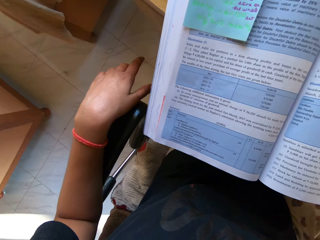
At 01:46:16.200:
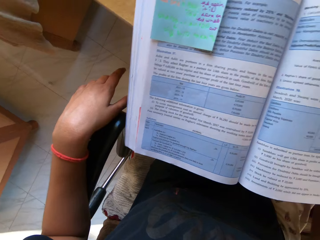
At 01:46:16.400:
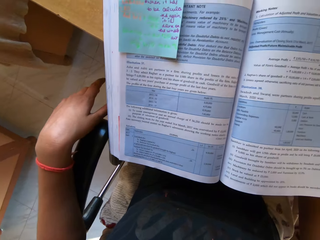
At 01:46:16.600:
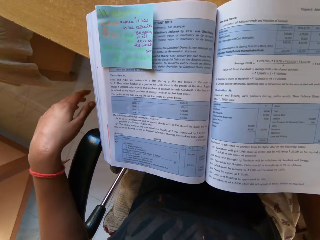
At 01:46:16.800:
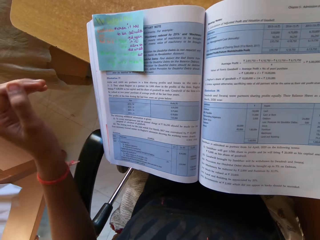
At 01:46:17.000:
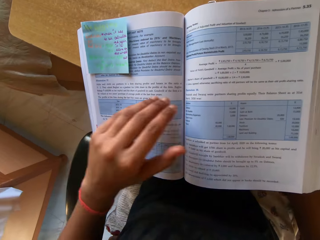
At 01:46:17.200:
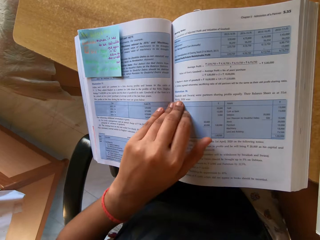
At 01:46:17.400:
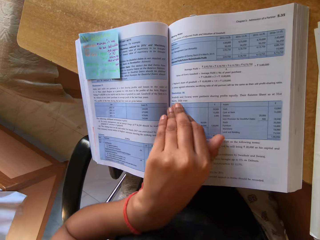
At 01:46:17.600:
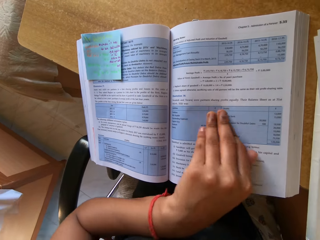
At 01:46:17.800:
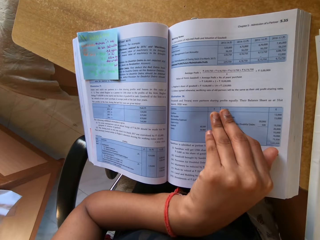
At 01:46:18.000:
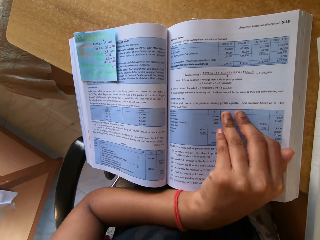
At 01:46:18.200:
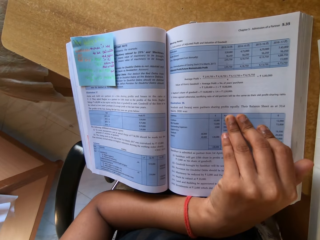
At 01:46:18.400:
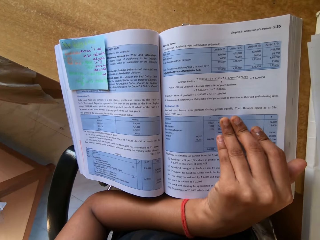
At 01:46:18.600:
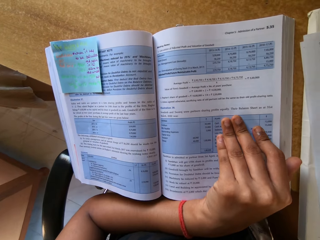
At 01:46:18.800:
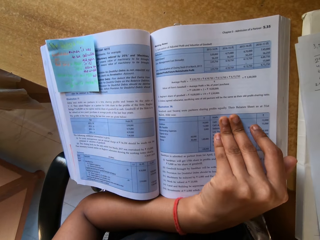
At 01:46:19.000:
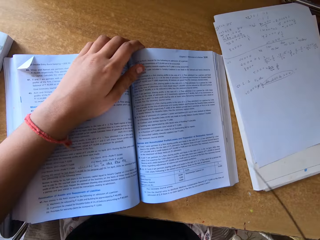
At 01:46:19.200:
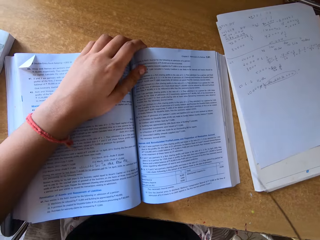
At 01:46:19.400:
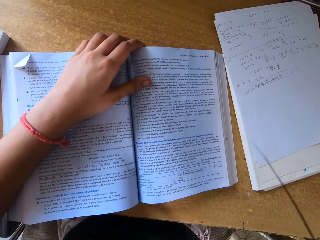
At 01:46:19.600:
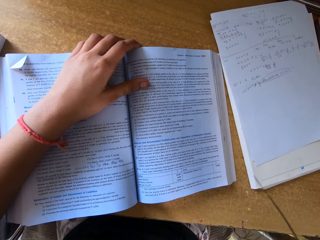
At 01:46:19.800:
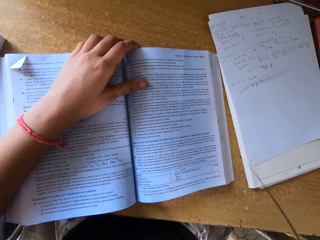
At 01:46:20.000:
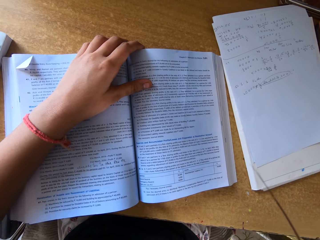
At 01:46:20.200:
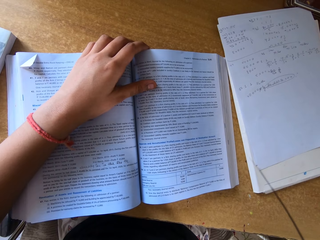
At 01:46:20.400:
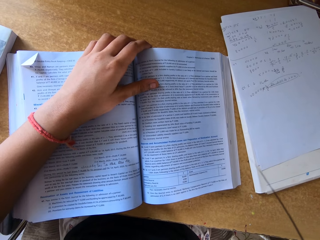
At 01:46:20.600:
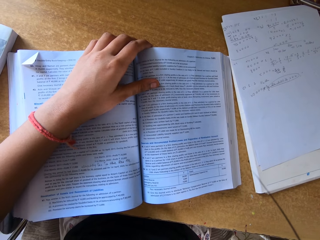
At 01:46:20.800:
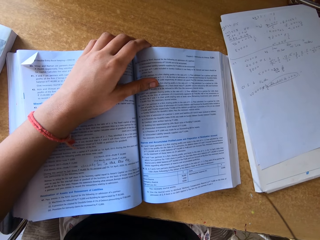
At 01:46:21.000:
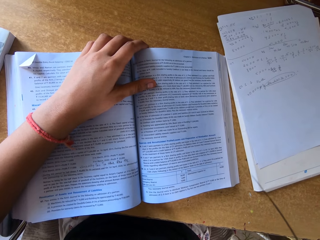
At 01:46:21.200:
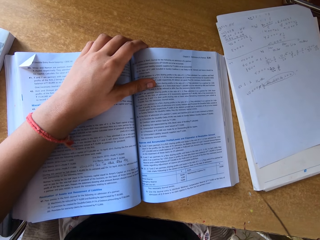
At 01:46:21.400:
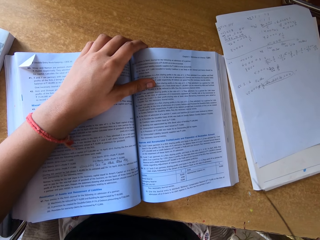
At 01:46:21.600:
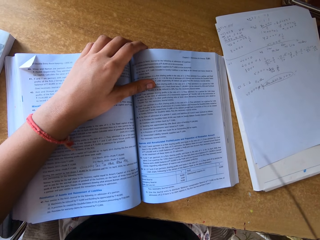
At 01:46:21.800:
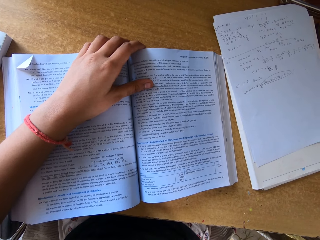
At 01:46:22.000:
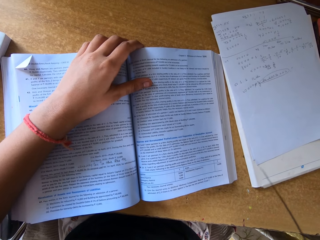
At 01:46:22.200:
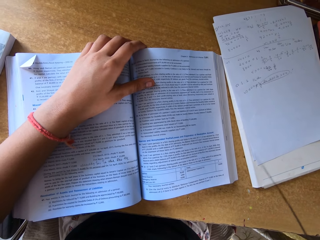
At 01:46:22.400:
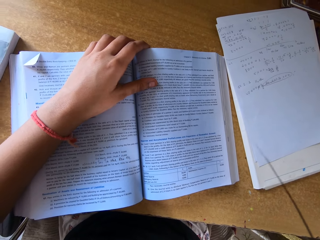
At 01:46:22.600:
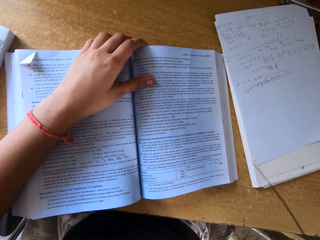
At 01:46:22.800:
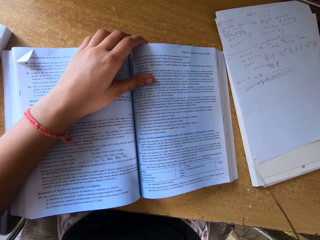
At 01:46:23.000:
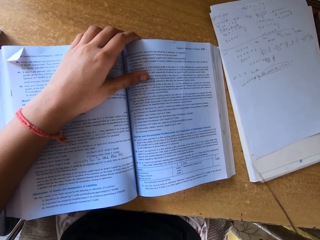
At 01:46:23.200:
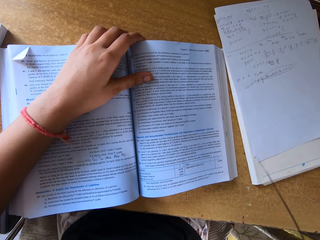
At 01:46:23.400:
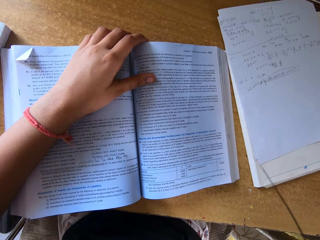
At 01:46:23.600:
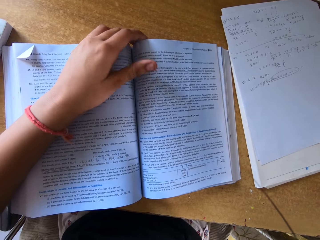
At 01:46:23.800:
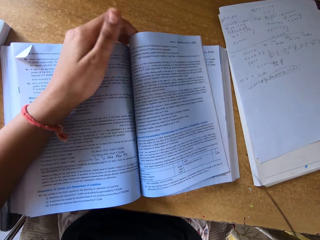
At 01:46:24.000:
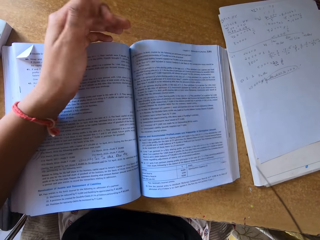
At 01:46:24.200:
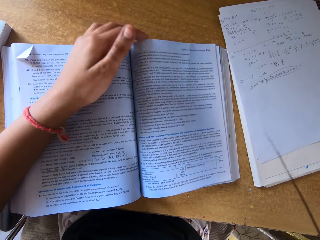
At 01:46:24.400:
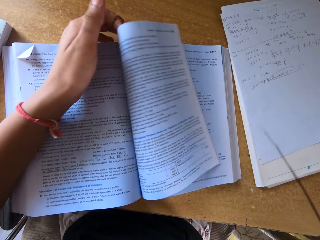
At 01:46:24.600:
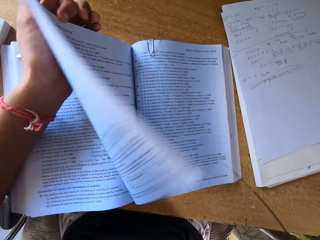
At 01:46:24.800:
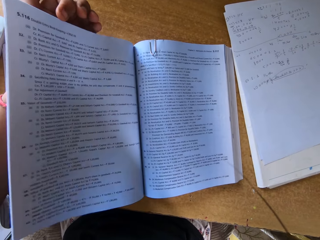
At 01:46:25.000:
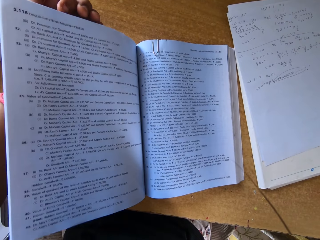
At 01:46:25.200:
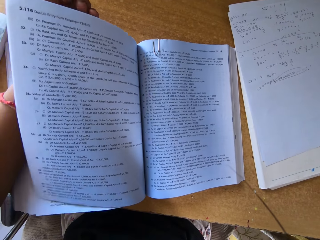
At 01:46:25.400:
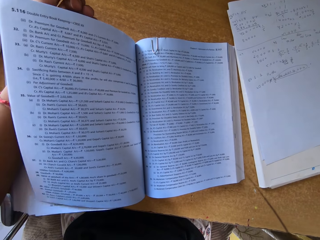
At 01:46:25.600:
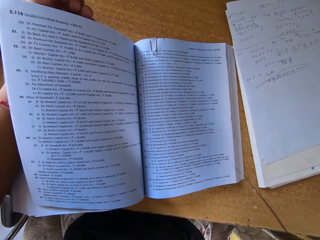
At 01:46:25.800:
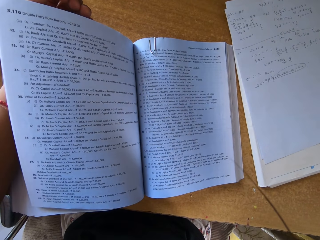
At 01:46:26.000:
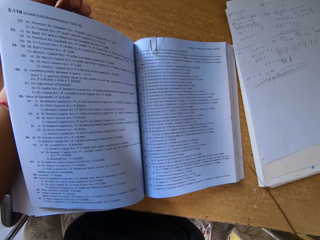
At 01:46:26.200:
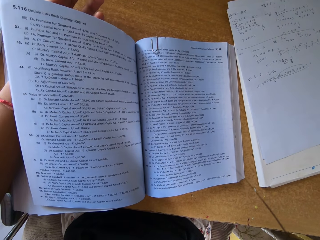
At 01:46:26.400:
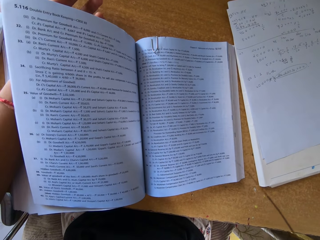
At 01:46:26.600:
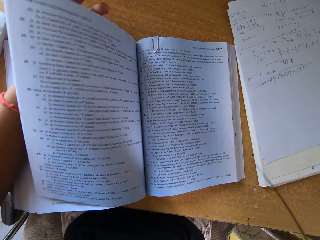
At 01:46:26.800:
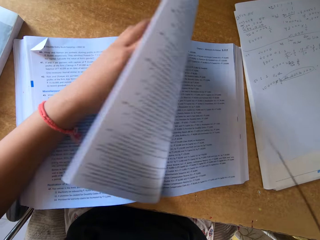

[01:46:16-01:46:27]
The camera wearer holds the textbook with the left hand. They study. They look around. They open the next page of the book.

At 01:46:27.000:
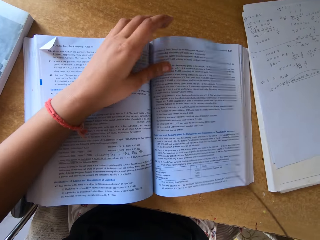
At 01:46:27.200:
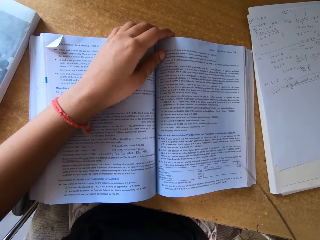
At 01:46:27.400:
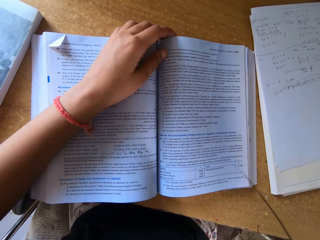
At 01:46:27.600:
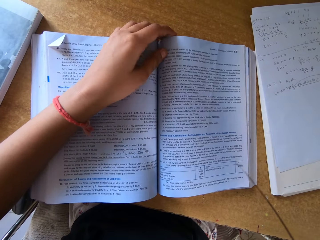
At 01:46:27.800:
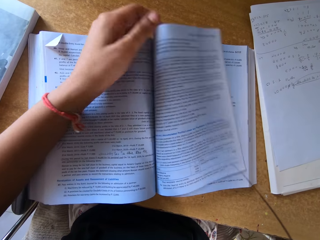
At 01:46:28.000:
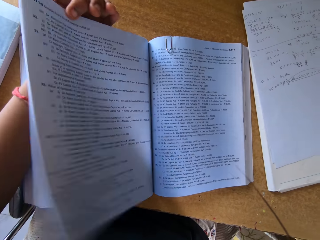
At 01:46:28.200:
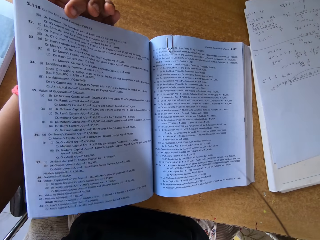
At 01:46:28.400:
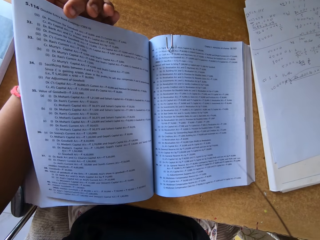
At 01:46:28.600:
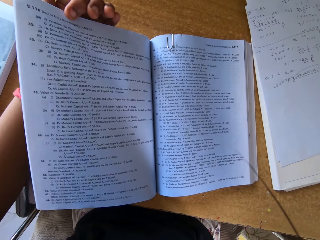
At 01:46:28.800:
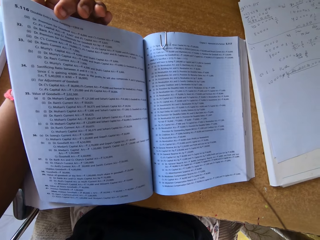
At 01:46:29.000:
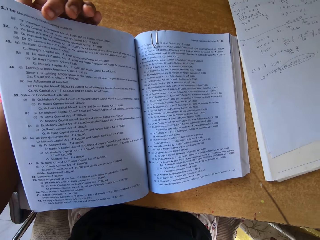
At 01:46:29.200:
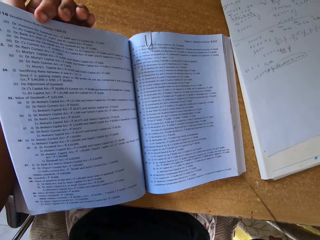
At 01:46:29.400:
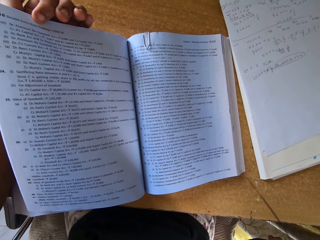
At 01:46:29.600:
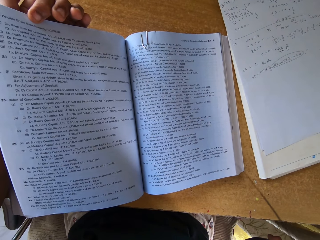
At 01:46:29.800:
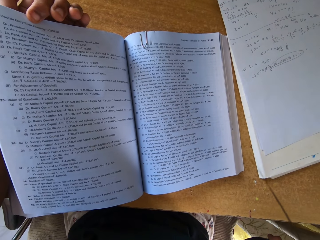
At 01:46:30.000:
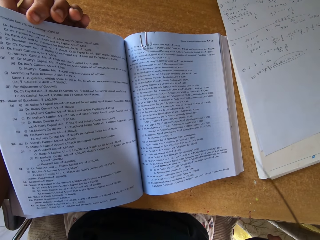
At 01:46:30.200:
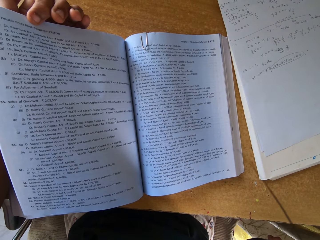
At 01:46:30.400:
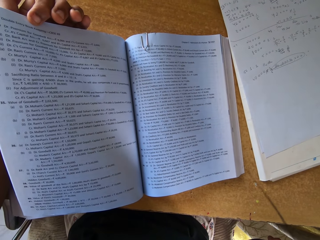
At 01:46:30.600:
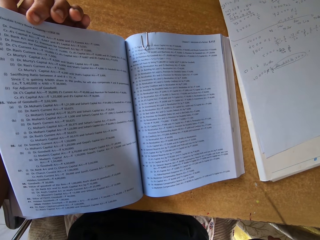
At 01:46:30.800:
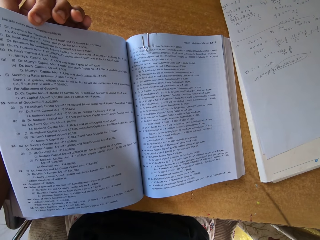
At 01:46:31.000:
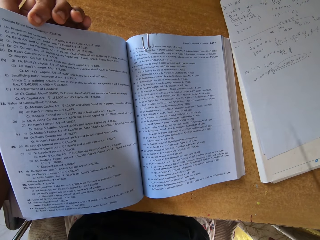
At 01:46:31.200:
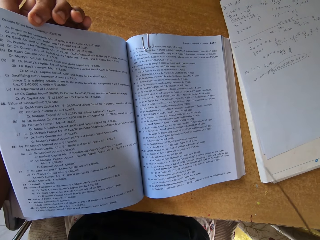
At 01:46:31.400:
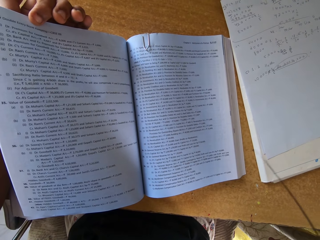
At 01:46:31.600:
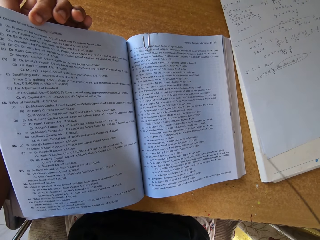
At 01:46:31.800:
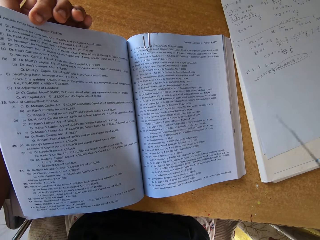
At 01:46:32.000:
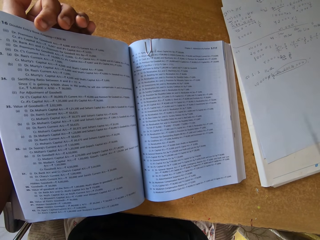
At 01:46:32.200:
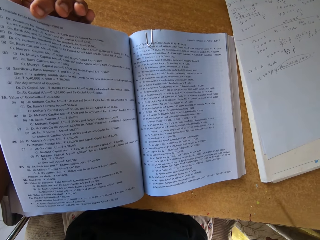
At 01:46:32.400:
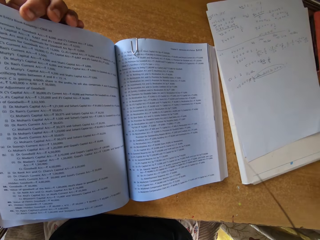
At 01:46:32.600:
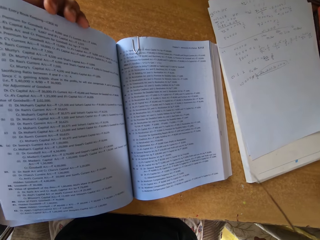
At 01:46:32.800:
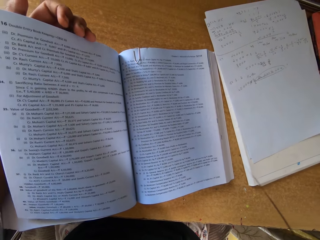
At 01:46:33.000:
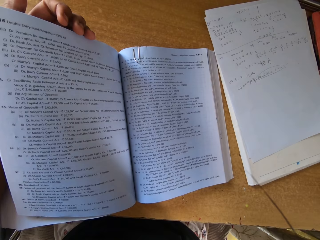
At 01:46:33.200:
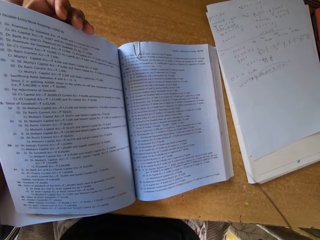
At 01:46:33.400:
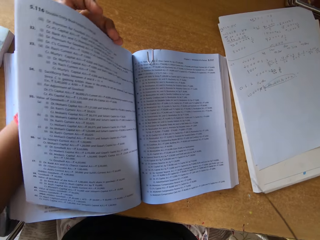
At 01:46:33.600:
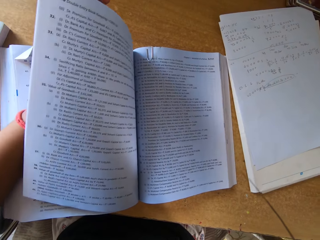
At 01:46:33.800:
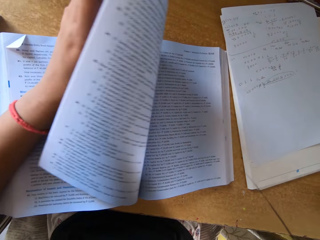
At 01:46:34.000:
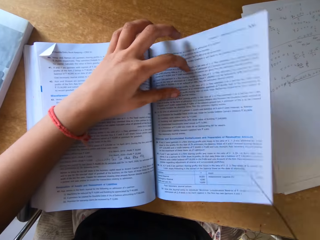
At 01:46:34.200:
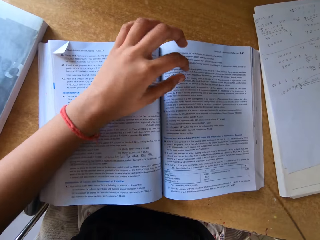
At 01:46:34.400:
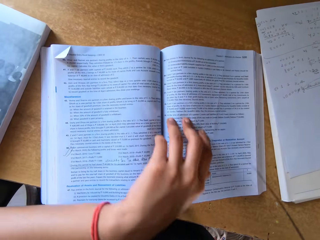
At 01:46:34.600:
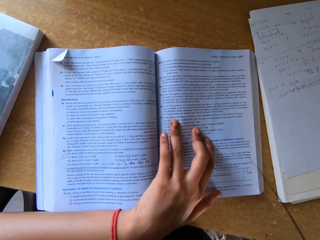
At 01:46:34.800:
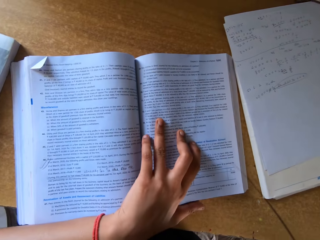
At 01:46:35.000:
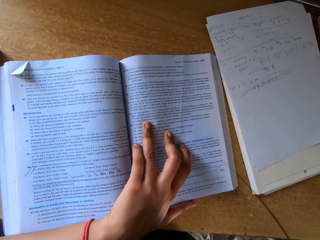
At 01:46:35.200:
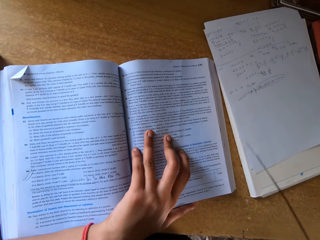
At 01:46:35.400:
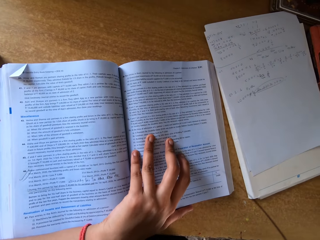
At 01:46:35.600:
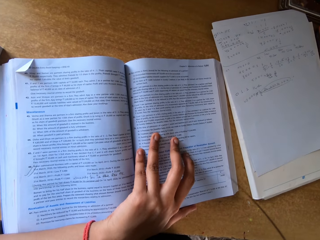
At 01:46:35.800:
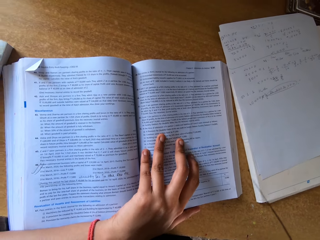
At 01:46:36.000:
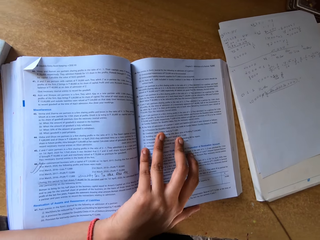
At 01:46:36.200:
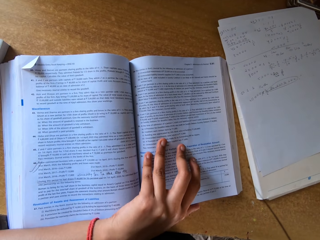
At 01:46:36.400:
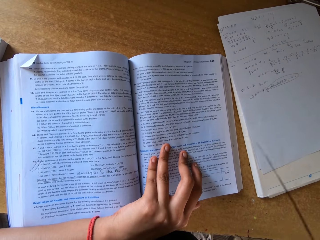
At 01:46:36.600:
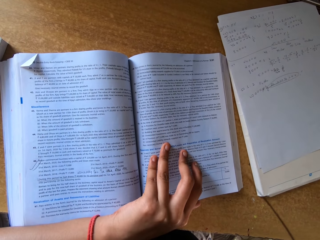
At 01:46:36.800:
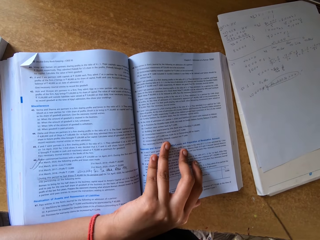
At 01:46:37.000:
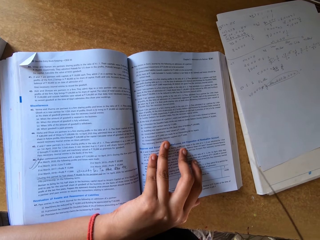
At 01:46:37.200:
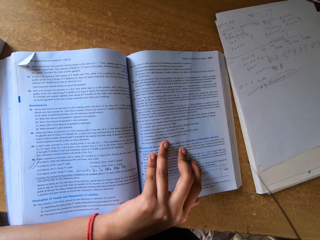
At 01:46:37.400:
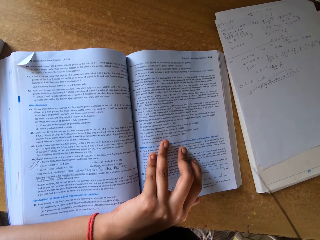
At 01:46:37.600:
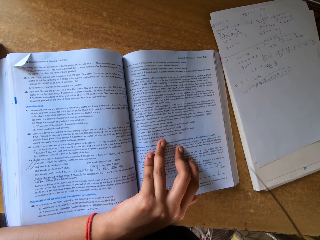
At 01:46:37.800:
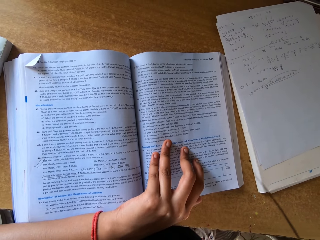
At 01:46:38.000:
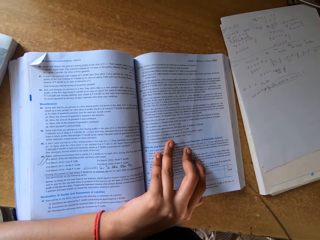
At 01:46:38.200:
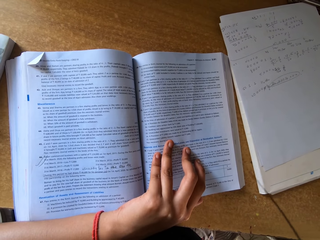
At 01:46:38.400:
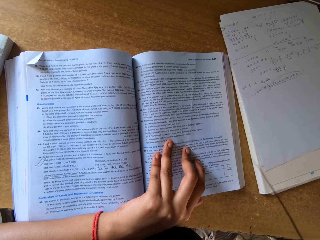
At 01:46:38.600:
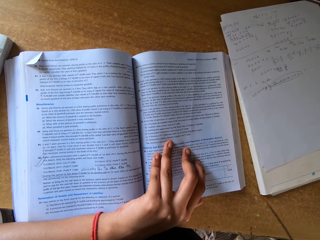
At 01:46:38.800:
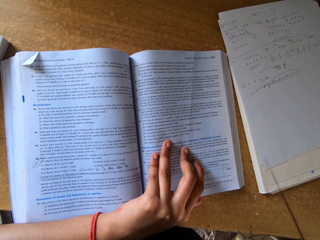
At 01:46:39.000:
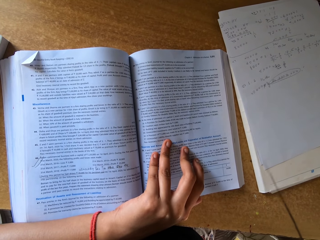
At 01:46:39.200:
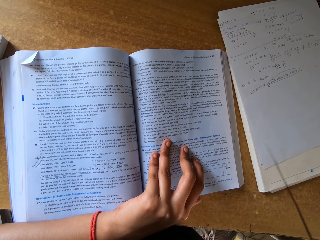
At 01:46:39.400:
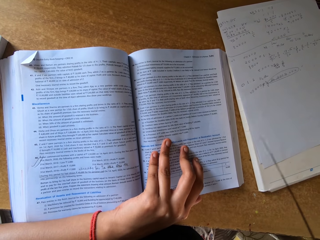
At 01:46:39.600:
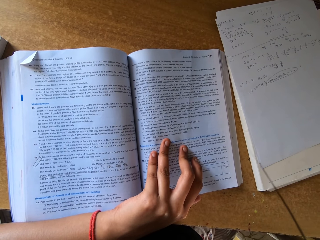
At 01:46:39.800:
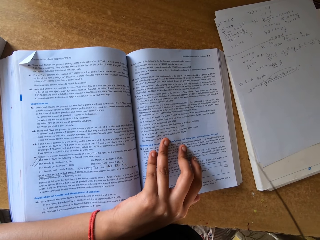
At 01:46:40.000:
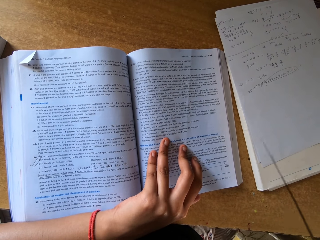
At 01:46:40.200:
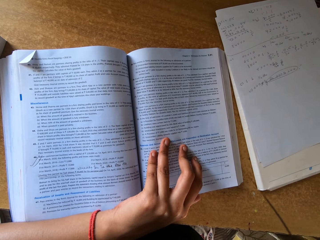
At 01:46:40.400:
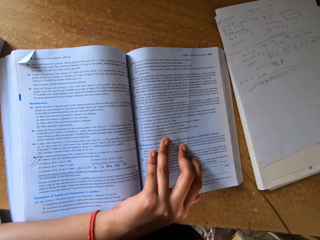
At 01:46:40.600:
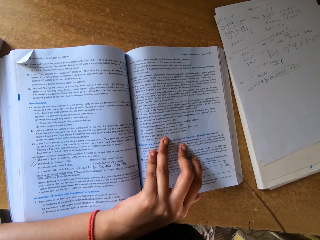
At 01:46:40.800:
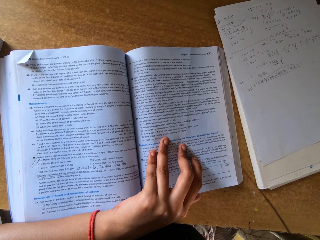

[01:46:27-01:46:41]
The camera wearer closes the page. They turn the page. They stare at the textbook. They flip back the page. They close the page. They hold the textbook with the left hand. They study.
